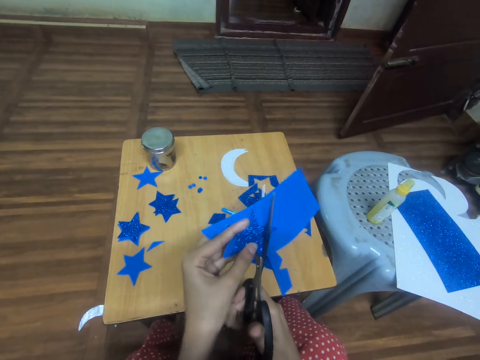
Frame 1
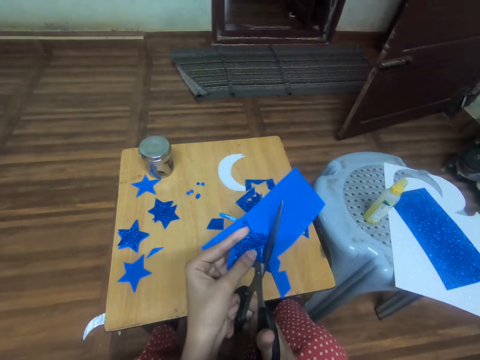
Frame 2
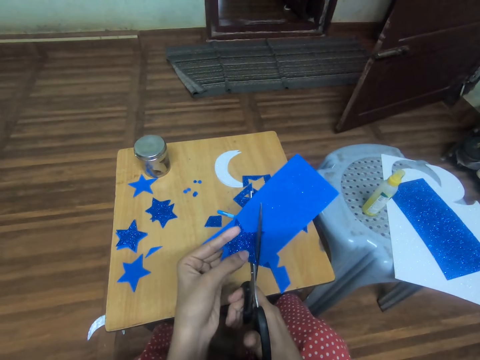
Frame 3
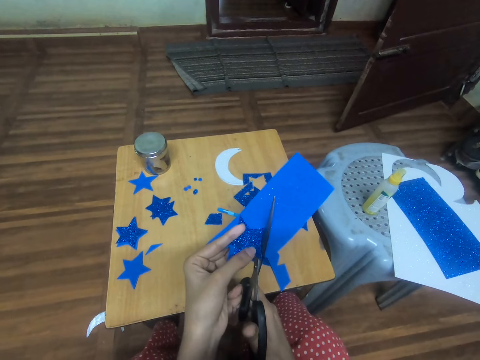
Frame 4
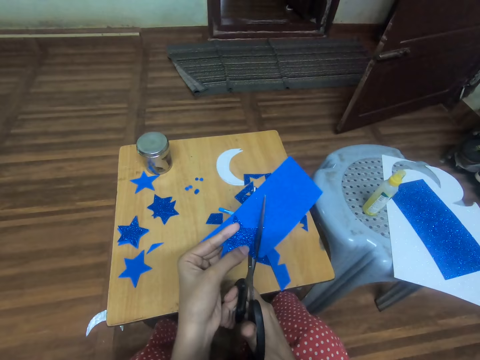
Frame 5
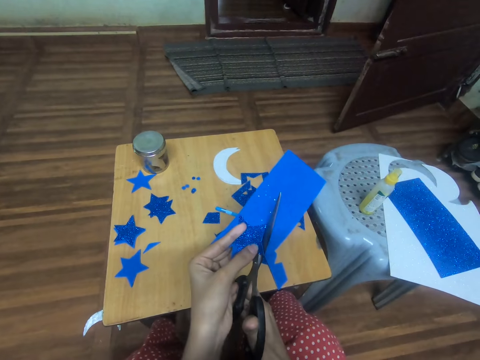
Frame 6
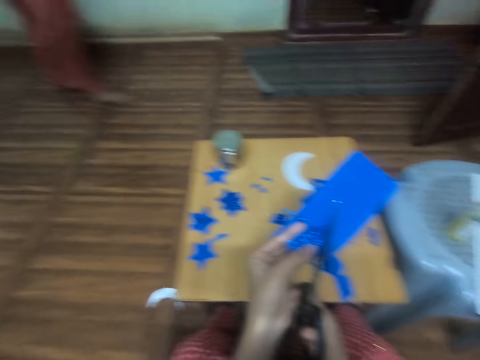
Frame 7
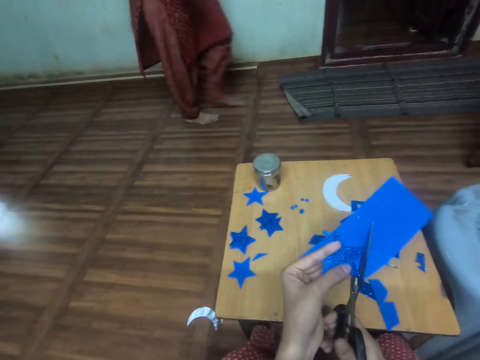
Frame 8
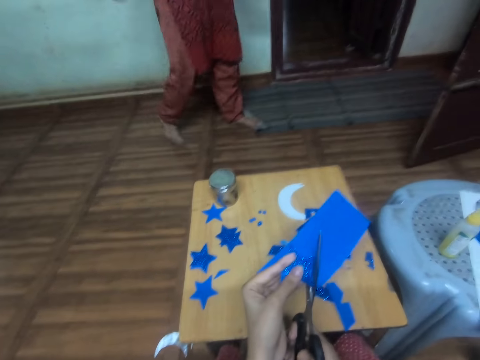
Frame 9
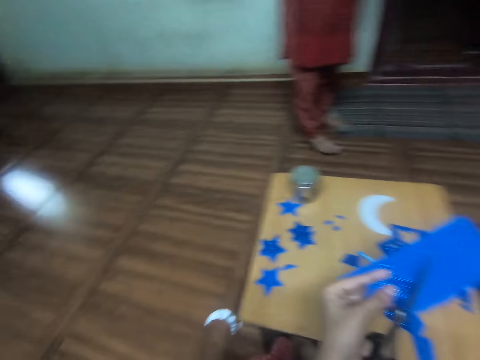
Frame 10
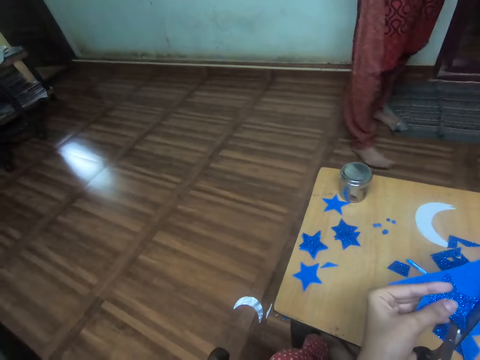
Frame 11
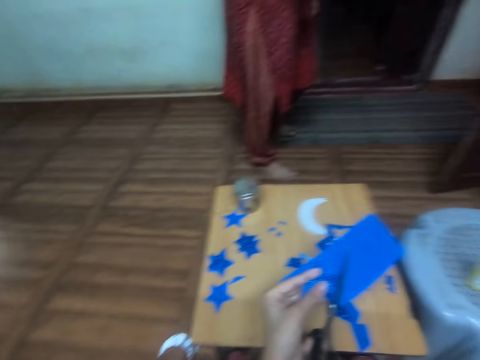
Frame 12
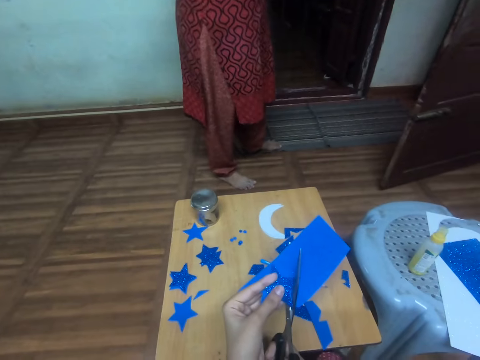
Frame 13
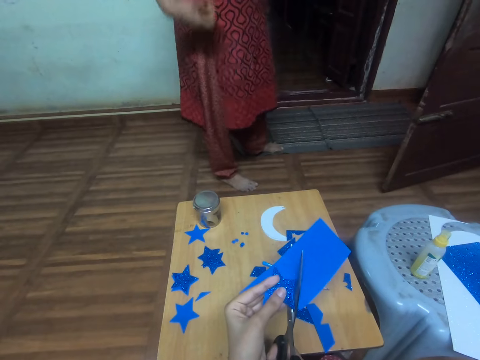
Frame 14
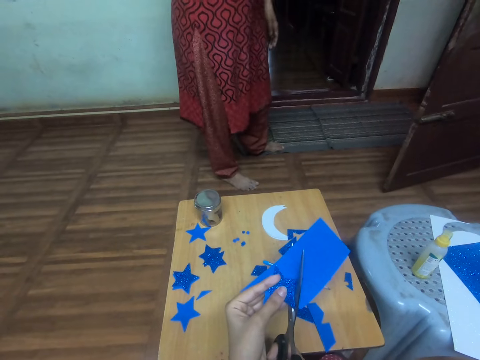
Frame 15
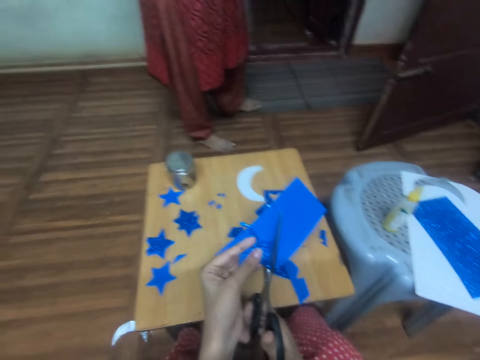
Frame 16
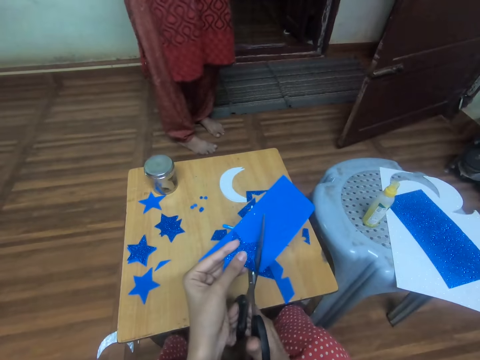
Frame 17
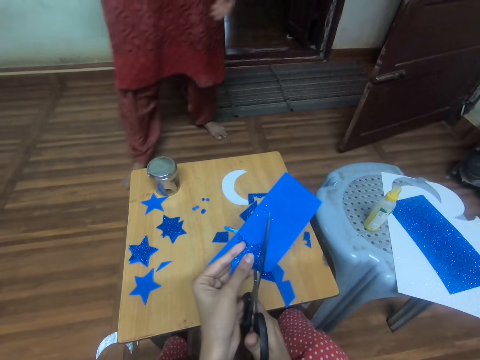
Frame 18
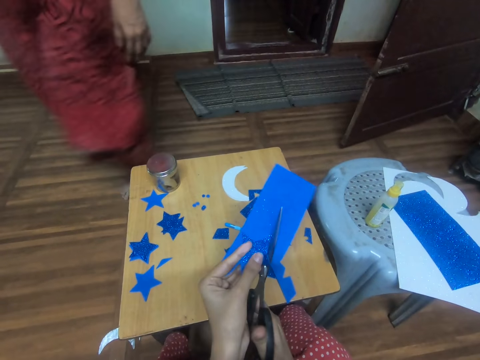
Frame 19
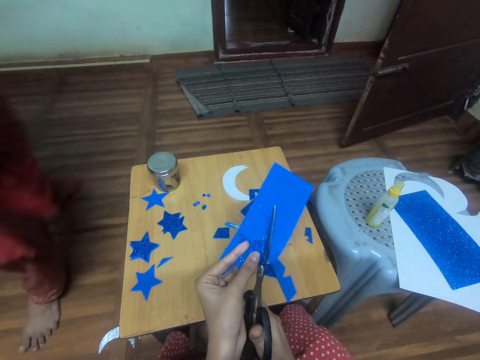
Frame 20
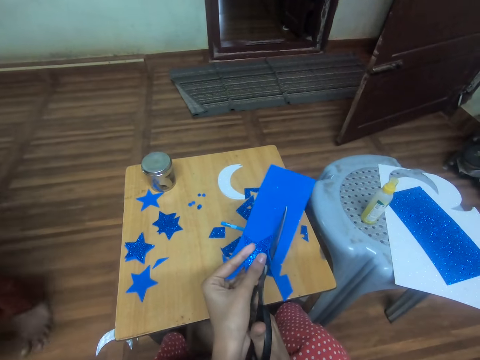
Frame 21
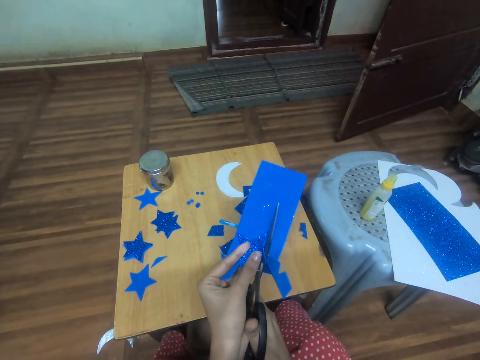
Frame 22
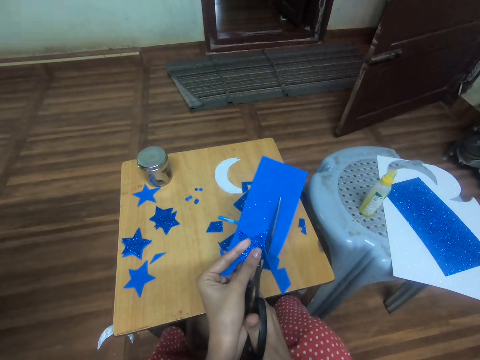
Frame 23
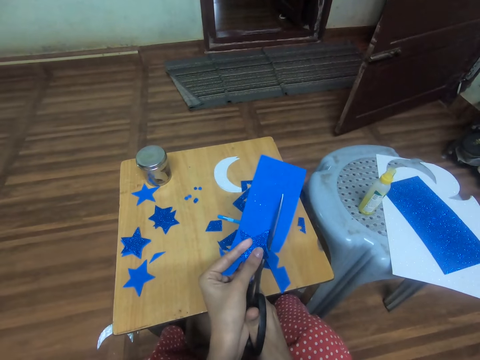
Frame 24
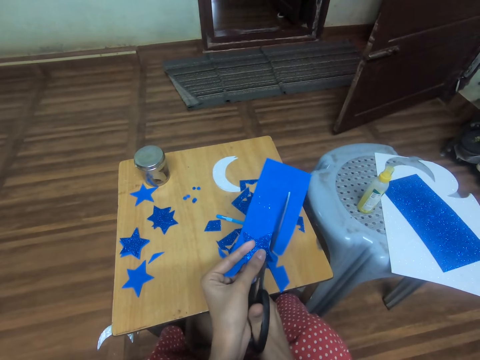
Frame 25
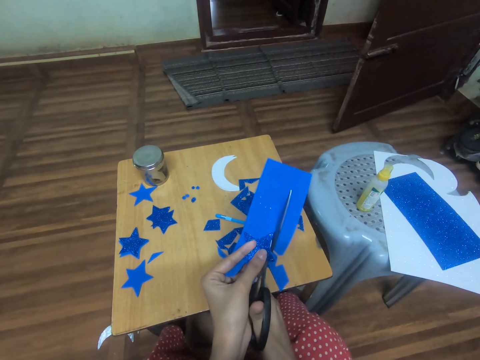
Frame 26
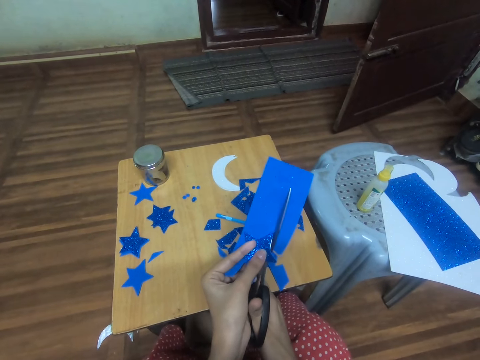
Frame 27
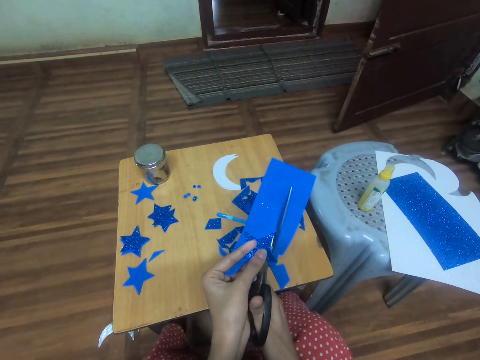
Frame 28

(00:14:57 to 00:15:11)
The camera wearer turns a craft paper and cuts the craft paper. A woman walks into the room. The woman talks to the camera wearer. The woman stops in front of the camera wearer. The woman walks towards the camera wearer. The woman sits beside the camera wearer.

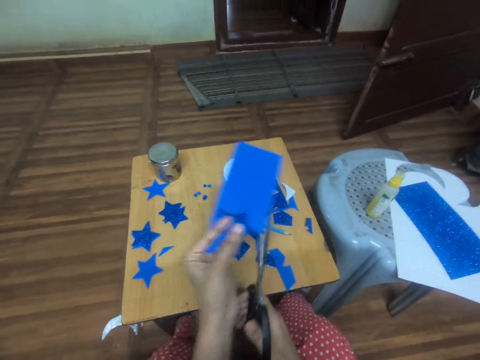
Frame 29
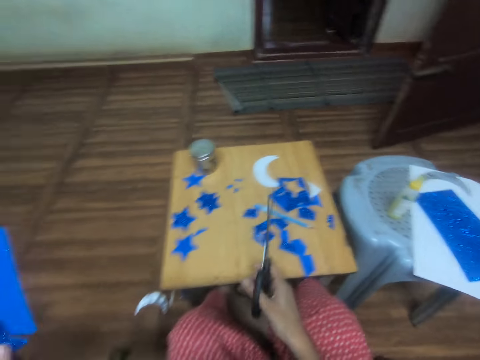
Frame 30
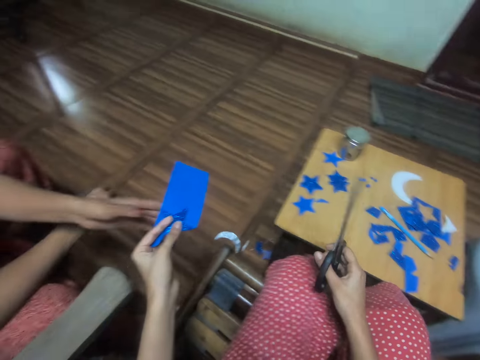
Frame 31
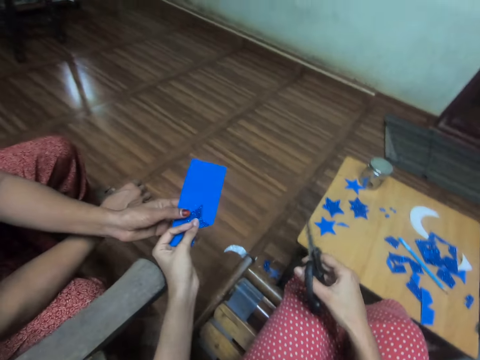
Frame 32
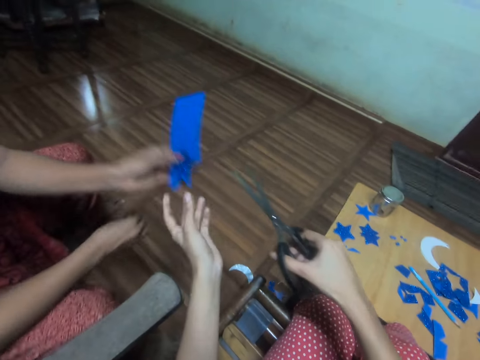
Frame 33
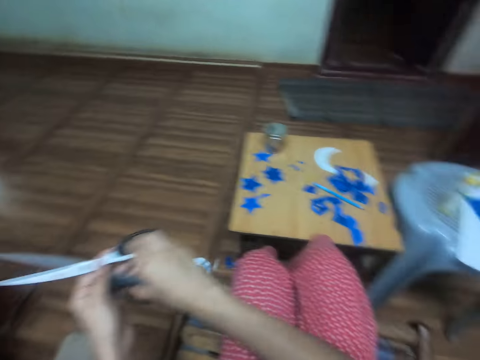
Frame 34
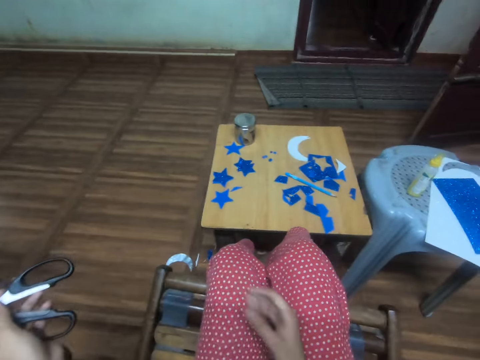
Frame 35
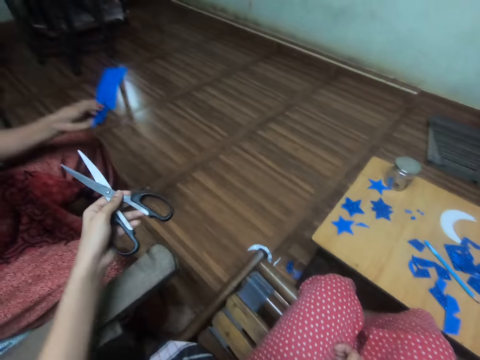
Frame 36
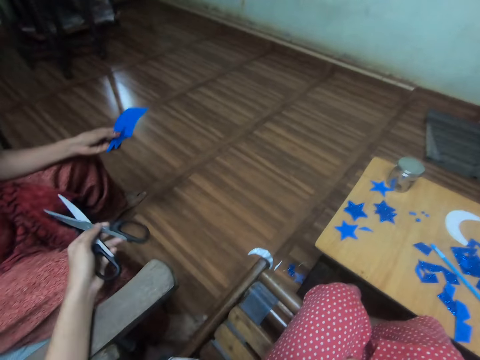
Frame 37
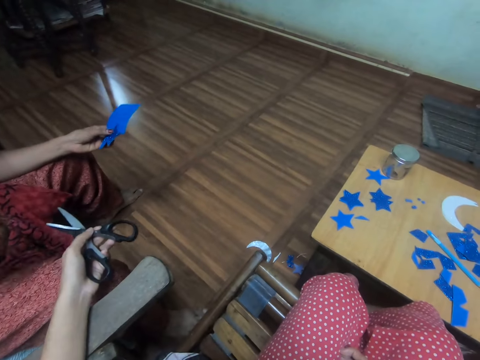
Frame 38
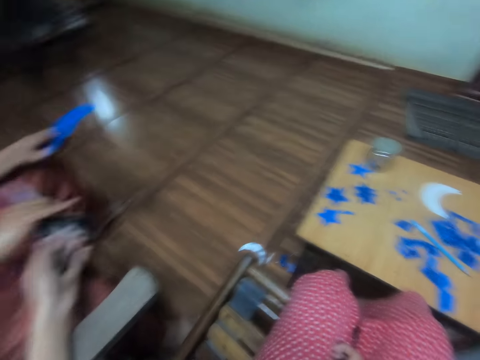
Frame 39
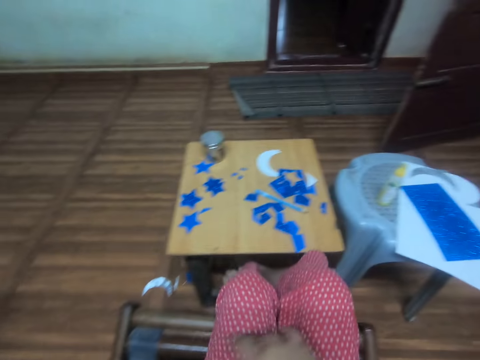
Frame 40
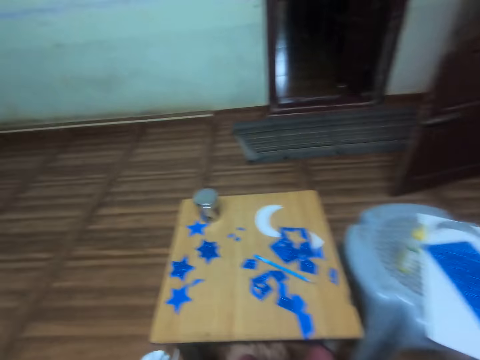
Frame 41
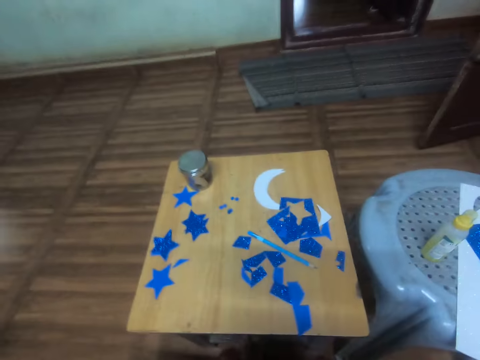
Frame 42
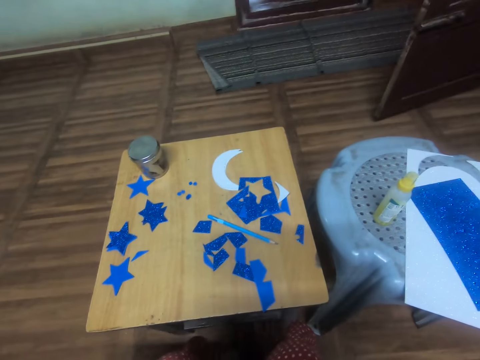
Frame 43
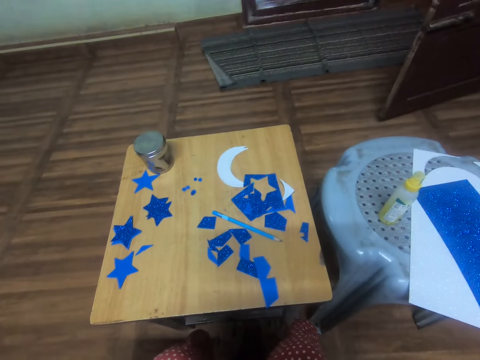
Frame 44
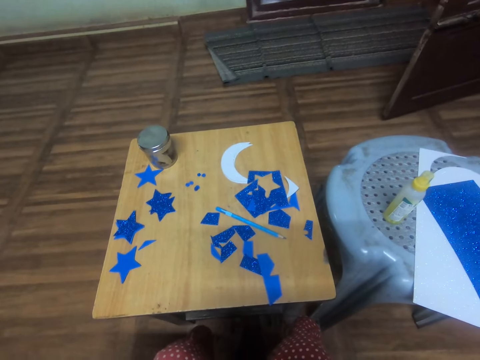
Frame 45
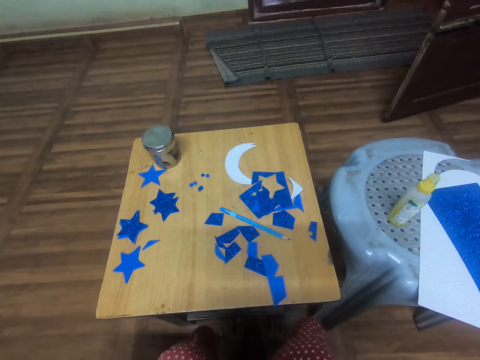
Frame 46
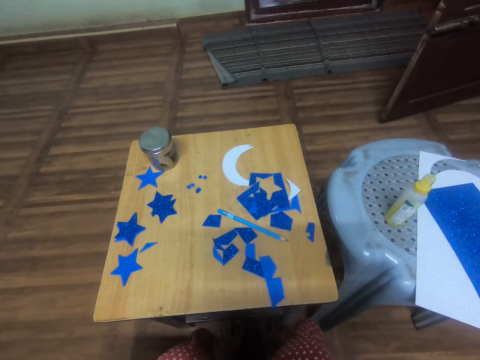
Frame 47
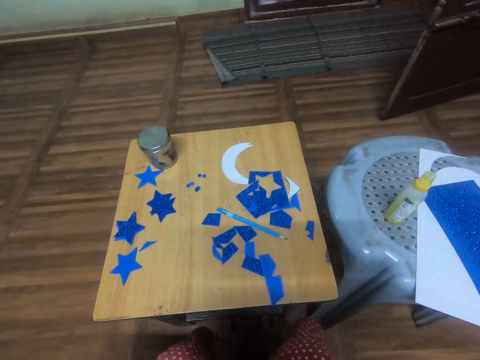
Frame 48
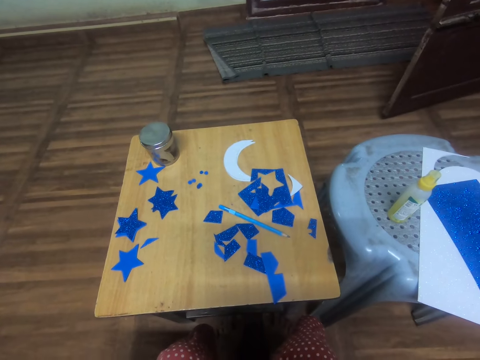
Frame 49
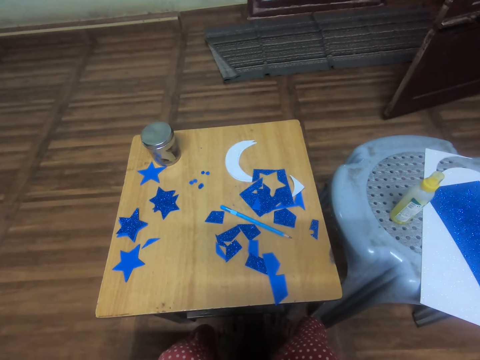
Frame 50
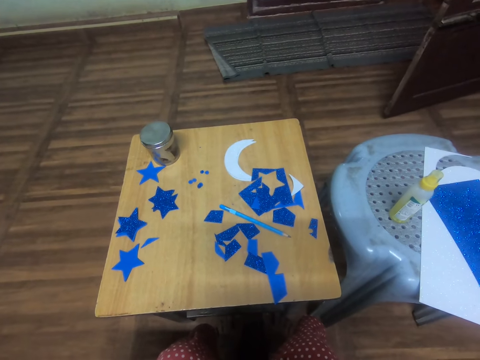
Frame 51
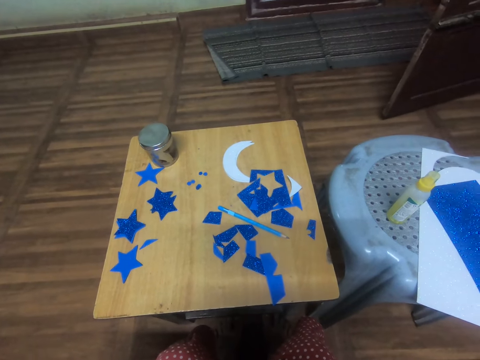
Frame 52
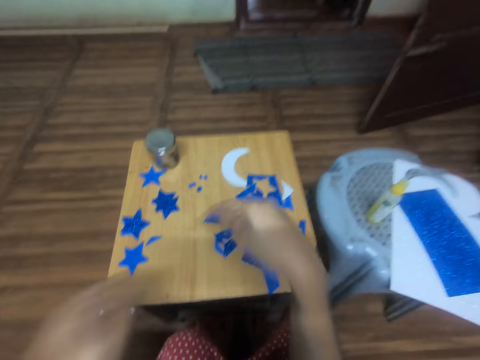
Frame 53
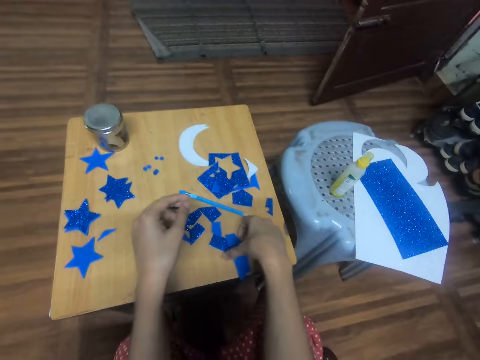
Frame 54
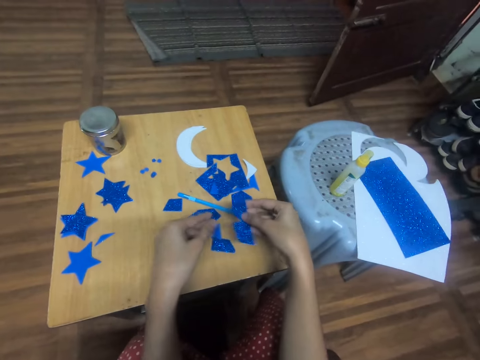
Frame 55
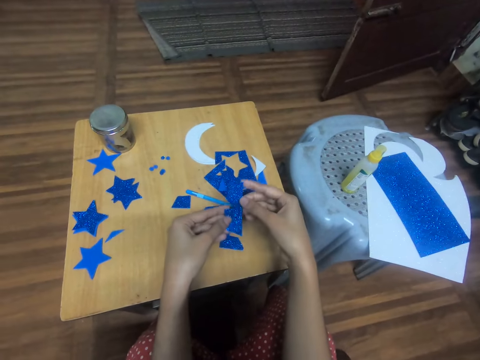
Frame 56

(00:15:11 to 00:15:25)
The camera wearer passes the star-cutout with the card stock to the woman. They pass the scissors to the woman. They pick up a piece of craft paper on the table.
